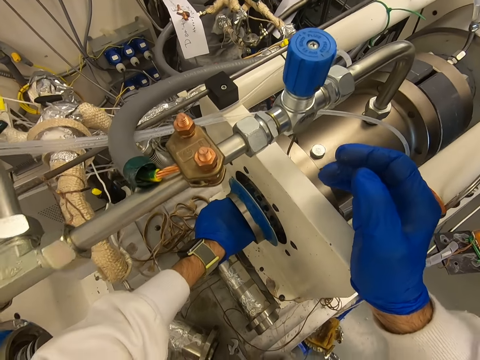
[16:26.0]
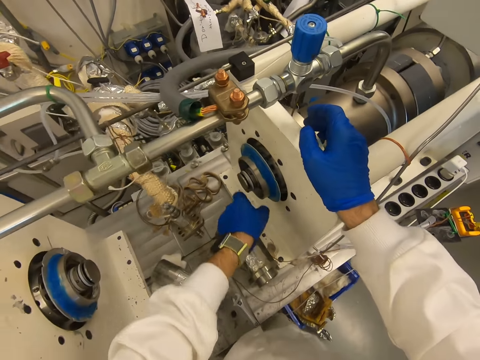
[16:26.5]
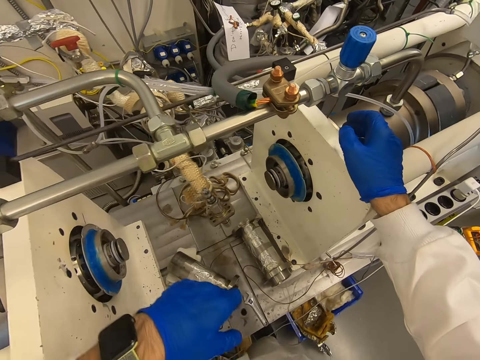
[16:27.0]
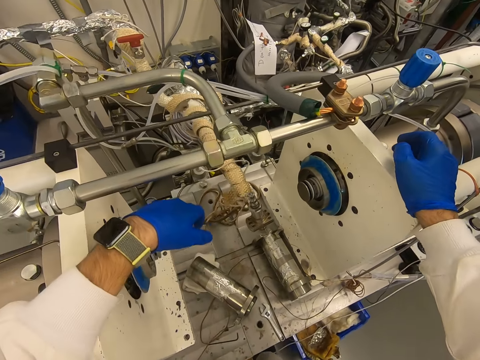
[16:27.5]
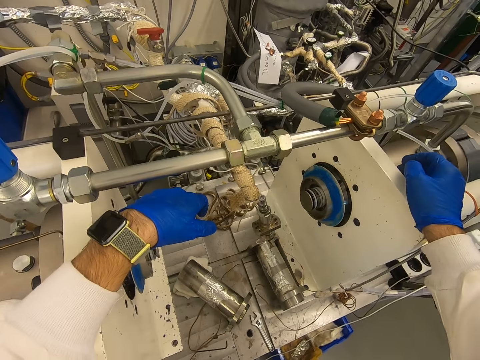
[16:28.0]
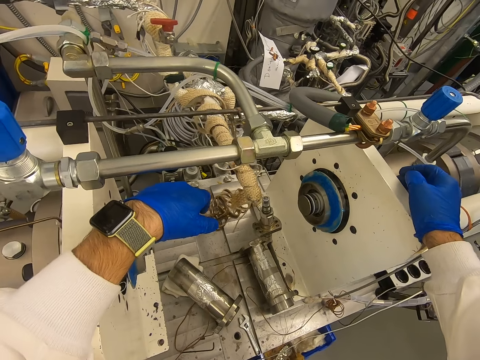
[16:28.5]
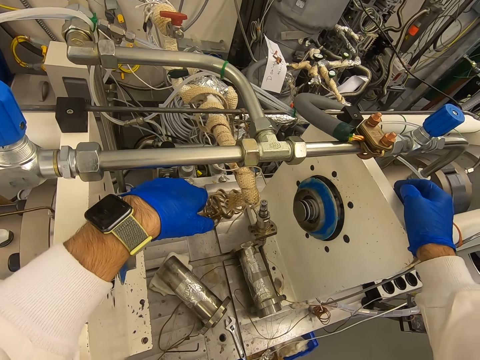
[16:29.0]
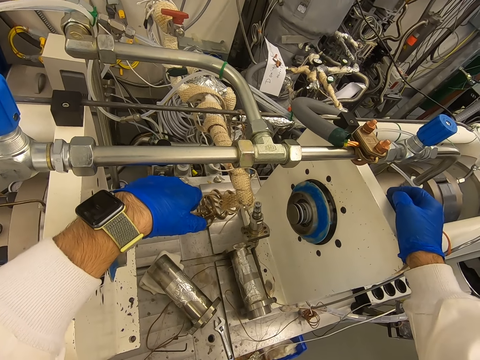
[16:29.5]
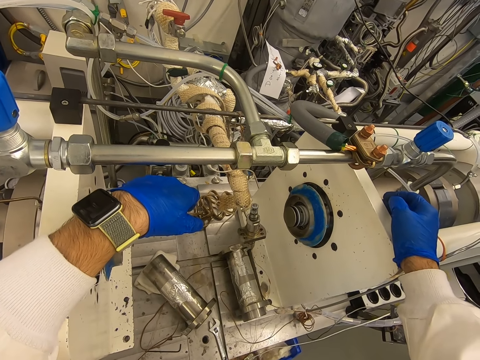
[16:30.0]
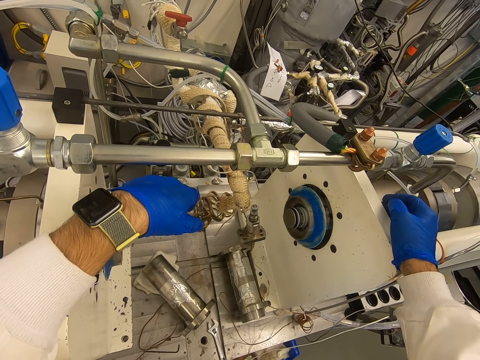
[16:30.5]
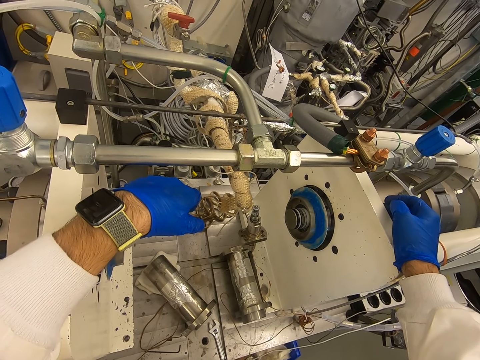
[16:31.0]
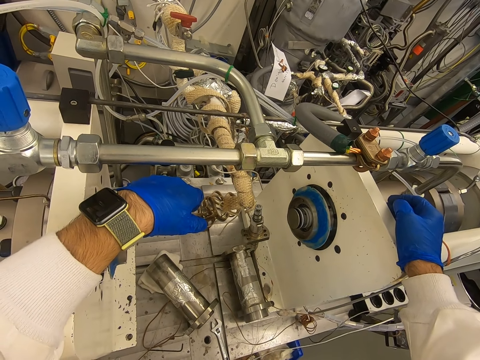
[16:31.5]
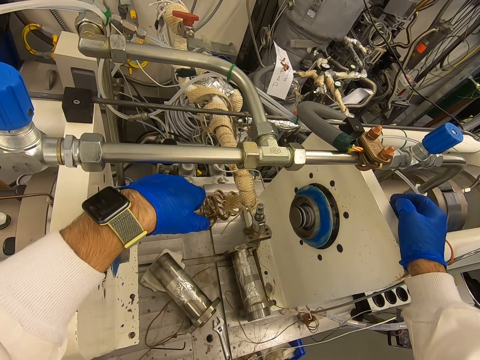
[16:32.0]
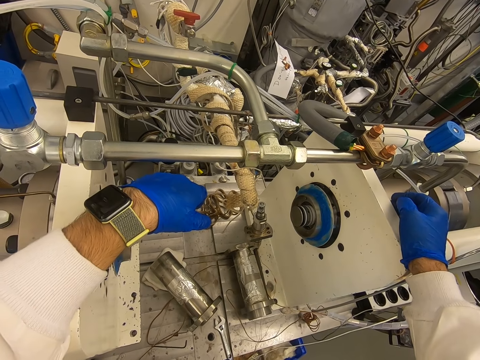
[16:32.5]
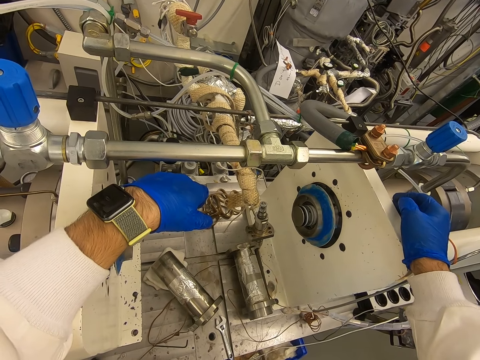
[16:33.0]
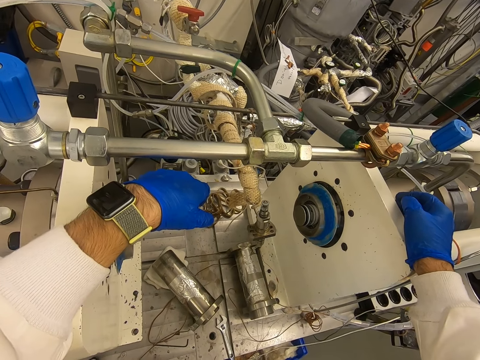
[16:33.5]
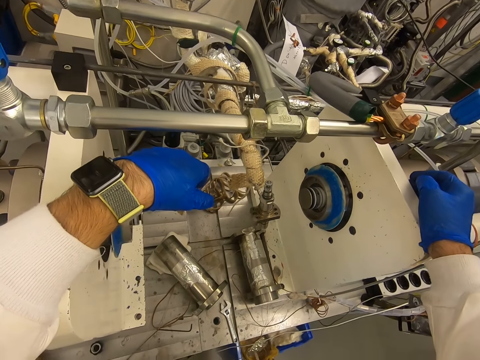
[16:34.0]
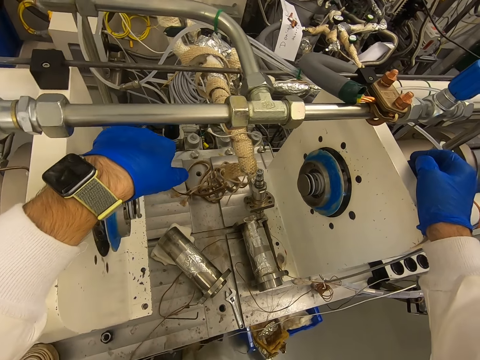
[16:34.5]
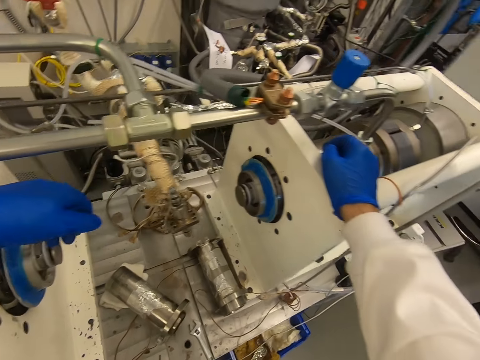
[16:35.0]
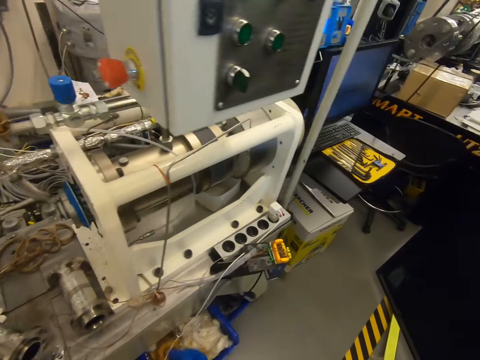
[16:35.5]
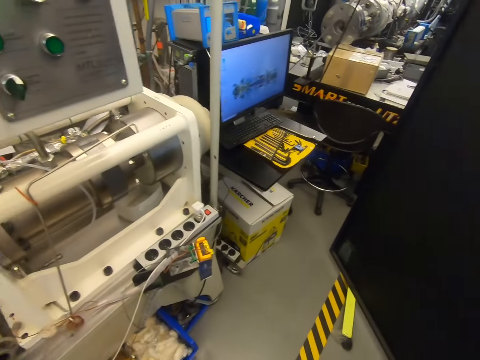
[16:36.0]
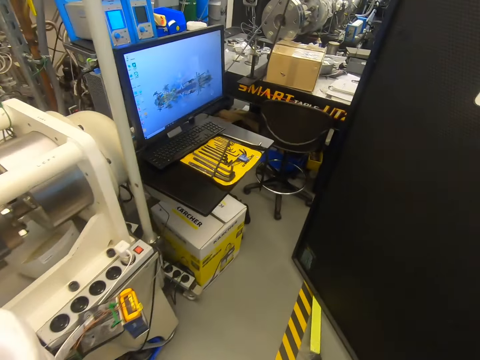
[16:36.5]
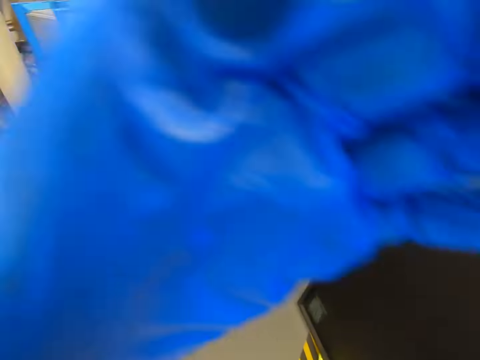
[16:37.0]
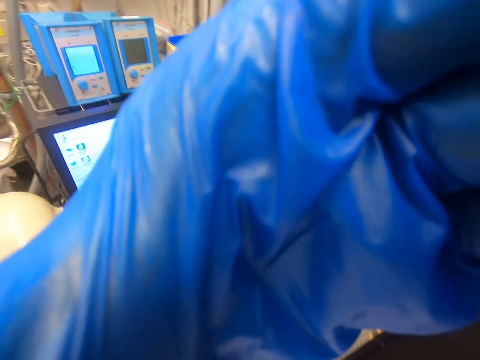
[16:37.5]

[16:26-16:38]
The camera wearer removes the hand from something. They put the hand on the machine. They look at the machine. They lean on a concrete block. They walk to the table.

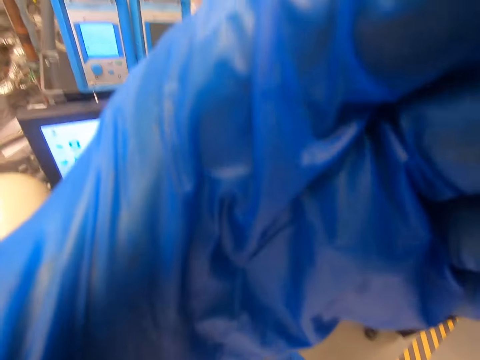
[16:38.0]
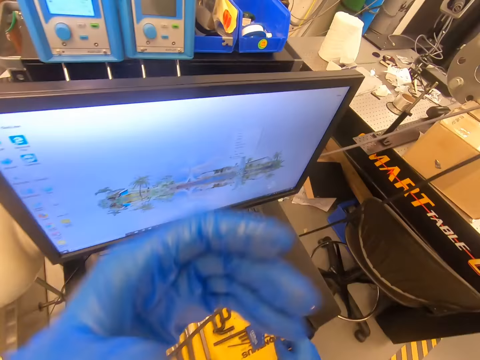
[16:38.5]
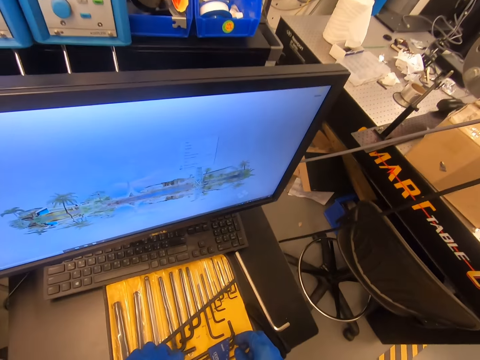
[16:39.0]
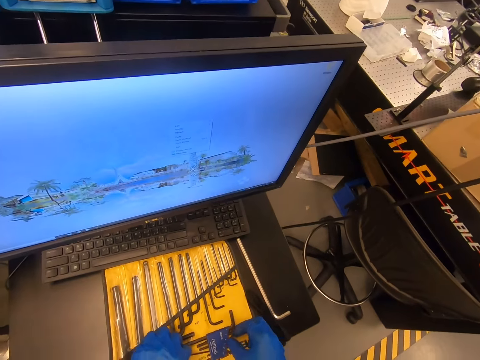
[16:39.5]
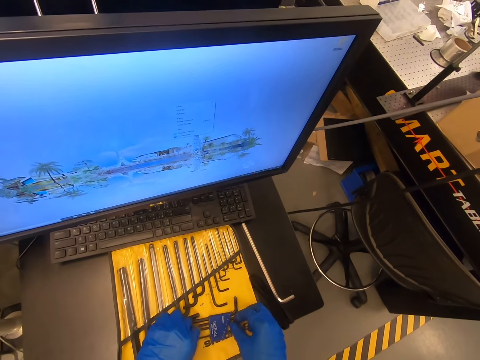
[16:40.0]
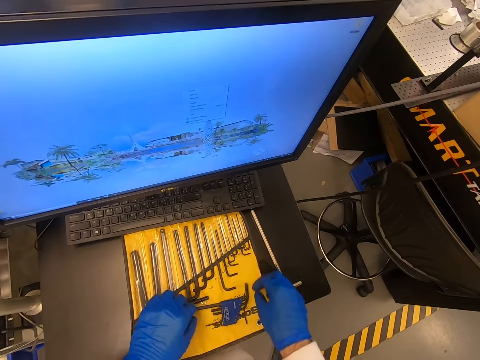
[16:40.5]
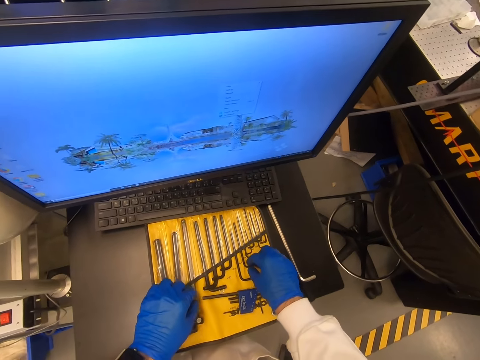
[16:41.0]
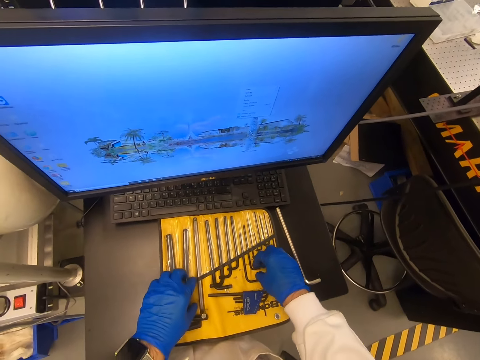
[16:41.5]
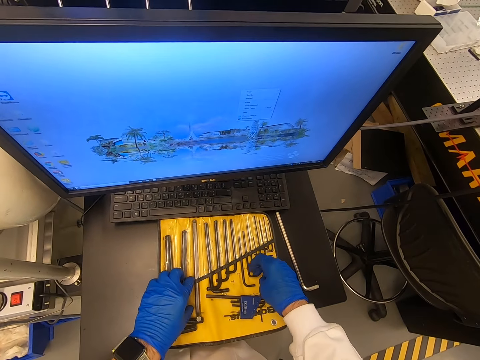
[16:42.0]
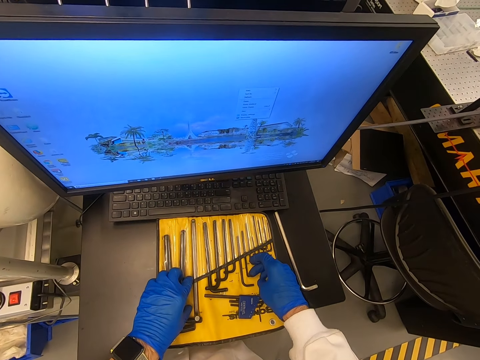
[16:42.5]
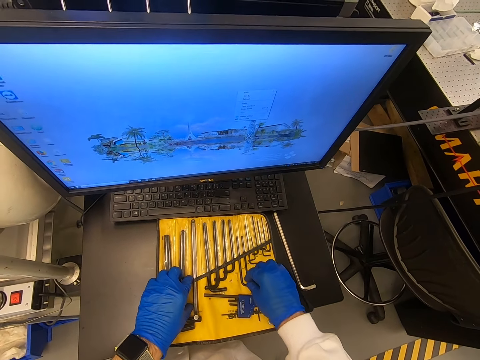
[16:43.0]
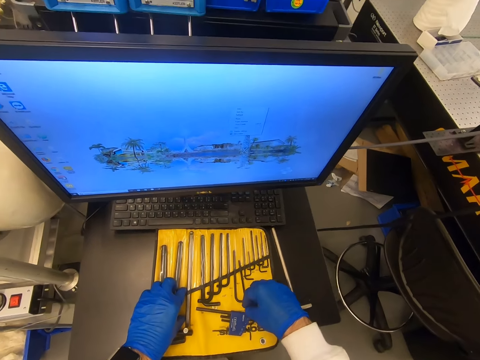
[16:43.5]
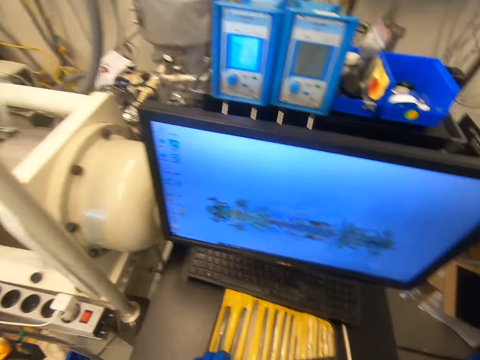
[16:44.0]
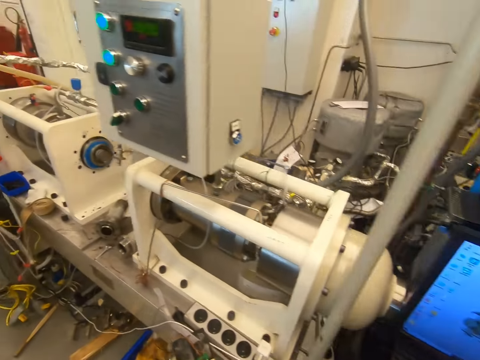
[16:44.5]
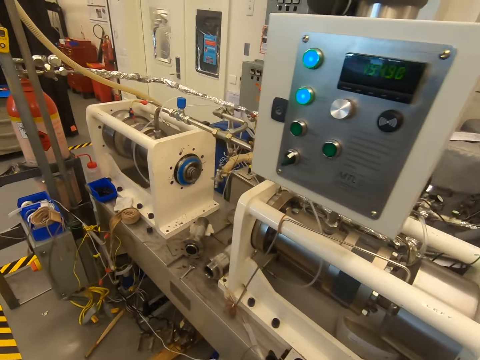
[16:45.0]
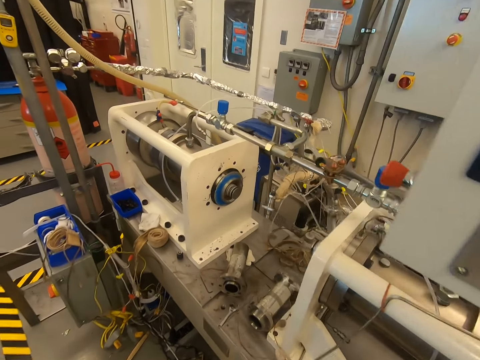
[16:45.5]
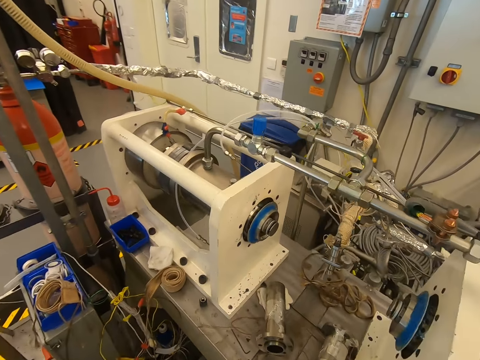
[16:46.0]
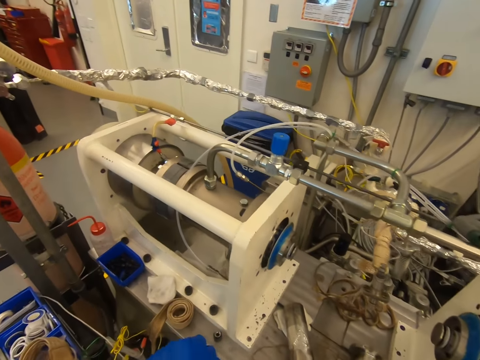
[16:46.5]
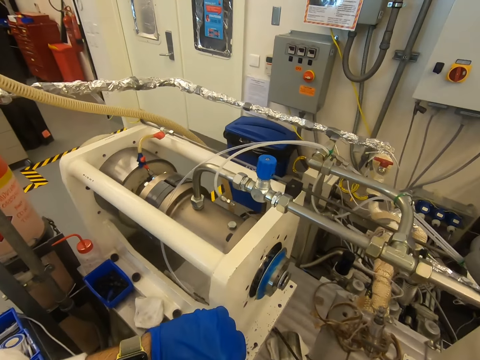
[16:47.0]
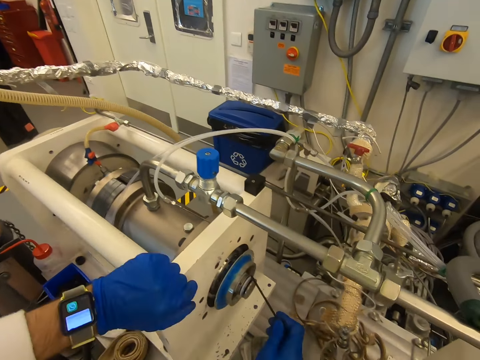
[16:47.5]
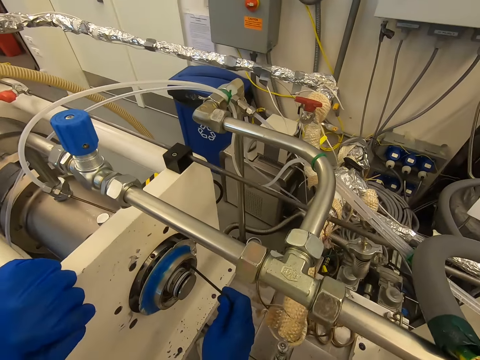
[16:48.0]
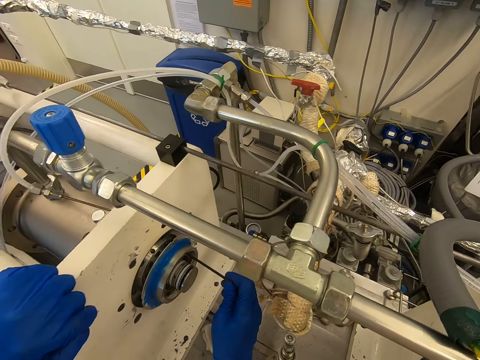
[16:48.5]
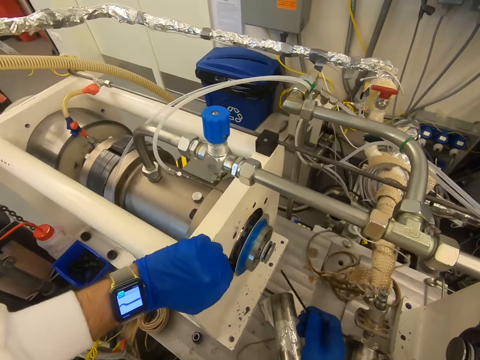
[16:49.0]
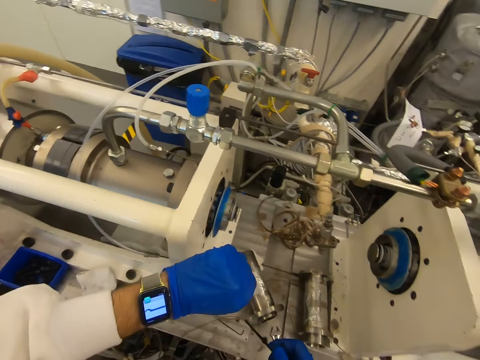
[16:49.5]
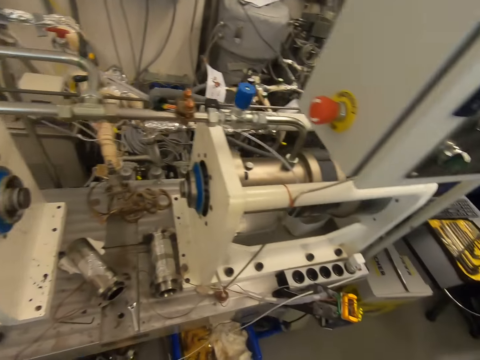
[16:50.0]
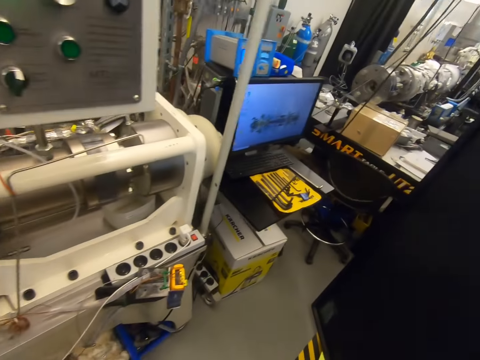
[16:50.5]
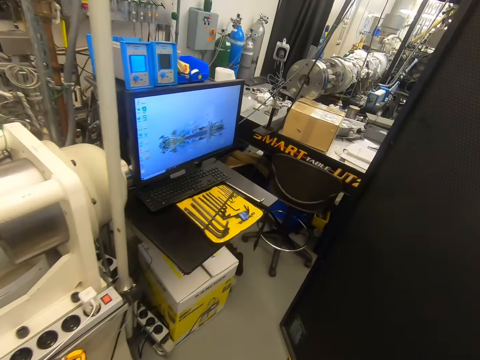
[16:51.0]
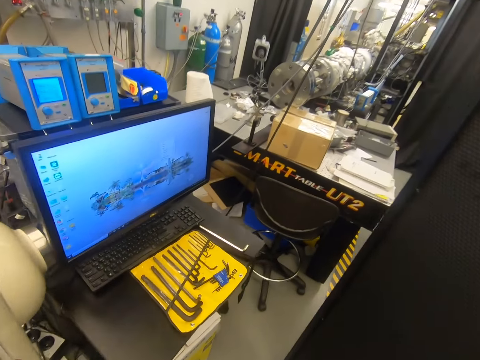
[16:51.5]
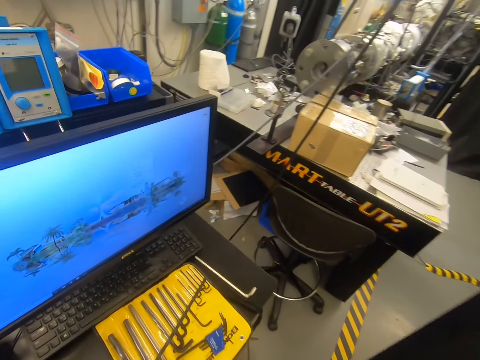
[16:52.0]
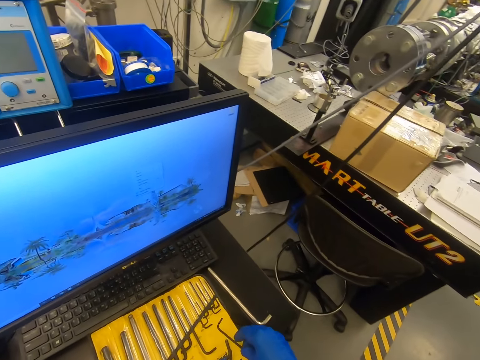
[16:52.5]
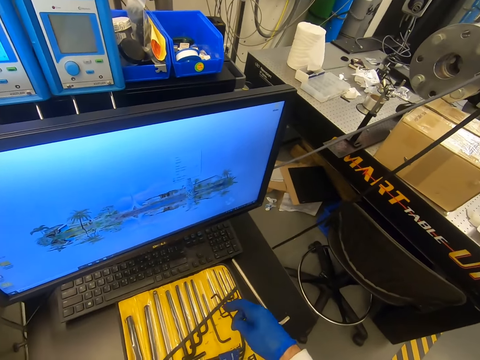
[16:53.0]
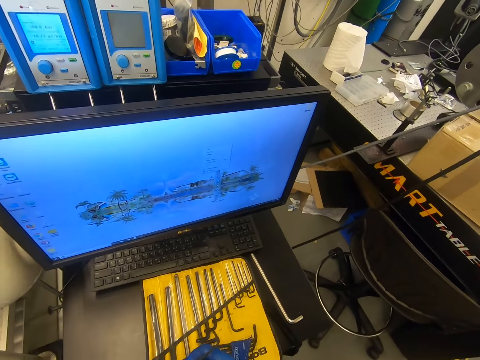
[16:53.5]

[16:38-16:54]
The camera wearer looks at hex keys. They touch the hex keys. They pull the hex key from the holder. They walk to the machine. They touch the hex key to something. They remove the hex key from something. They look at the watch. They turn. They walk to the keys.
